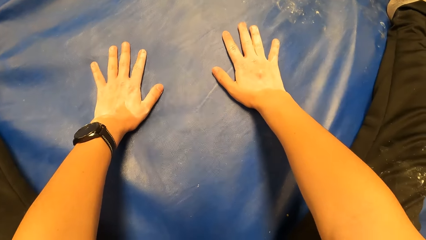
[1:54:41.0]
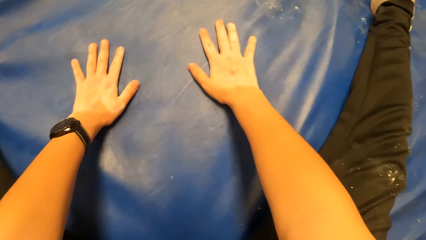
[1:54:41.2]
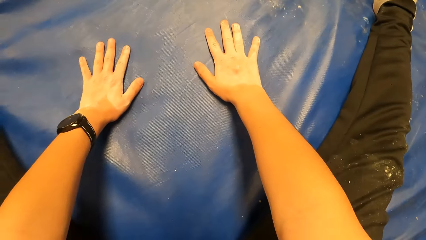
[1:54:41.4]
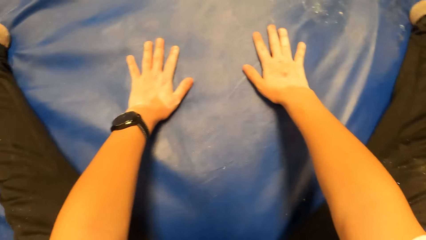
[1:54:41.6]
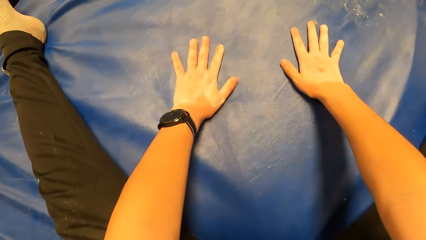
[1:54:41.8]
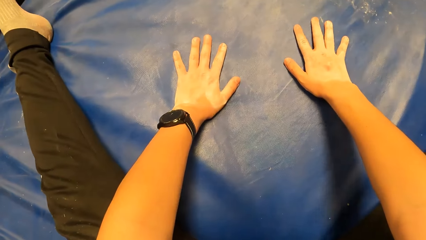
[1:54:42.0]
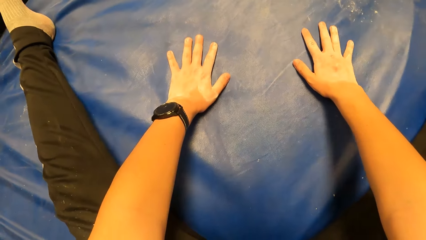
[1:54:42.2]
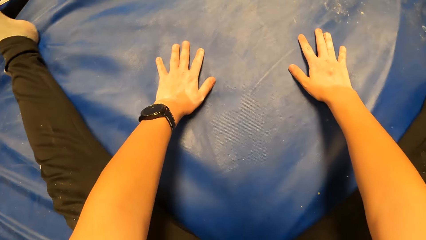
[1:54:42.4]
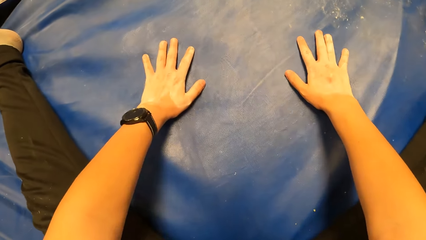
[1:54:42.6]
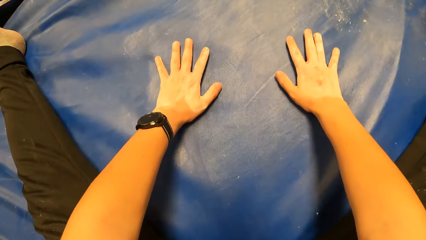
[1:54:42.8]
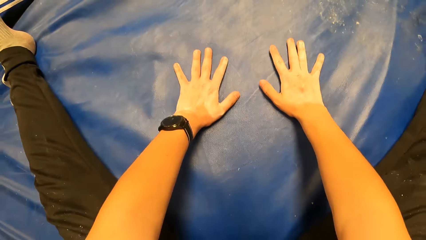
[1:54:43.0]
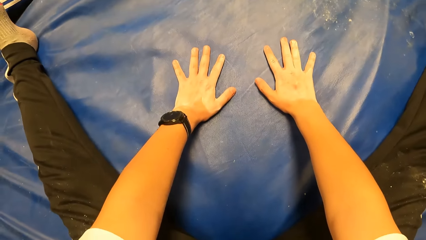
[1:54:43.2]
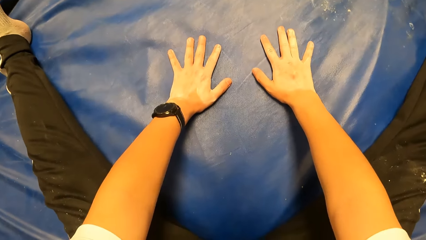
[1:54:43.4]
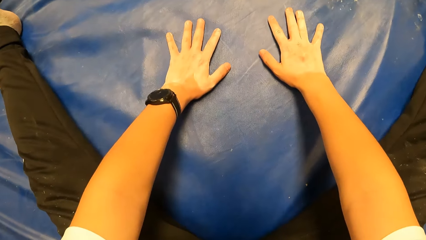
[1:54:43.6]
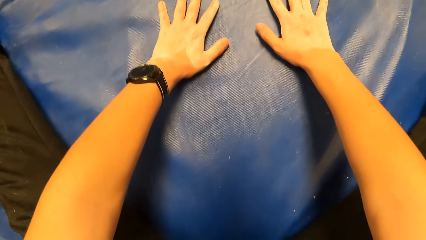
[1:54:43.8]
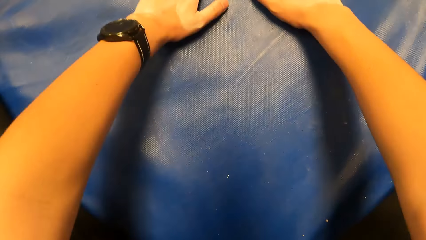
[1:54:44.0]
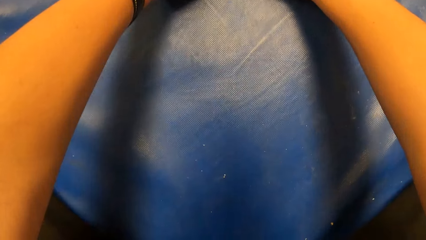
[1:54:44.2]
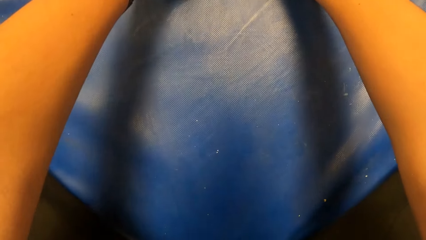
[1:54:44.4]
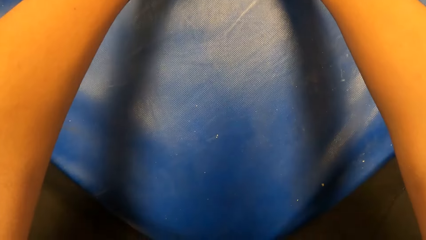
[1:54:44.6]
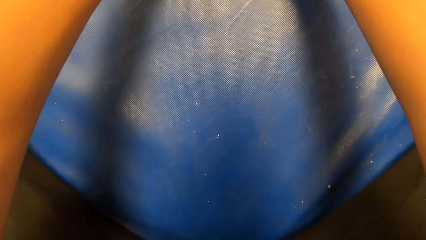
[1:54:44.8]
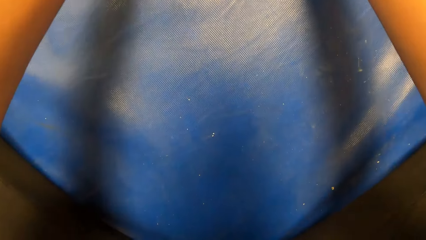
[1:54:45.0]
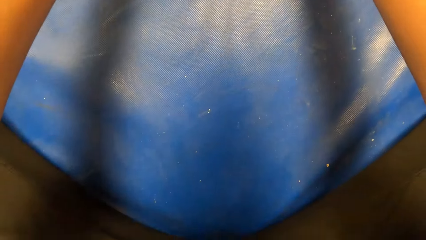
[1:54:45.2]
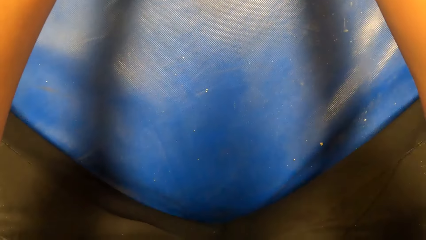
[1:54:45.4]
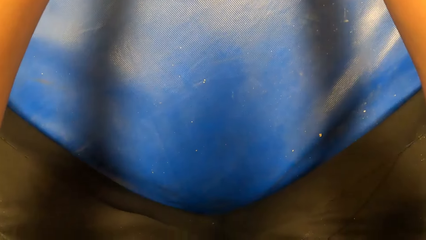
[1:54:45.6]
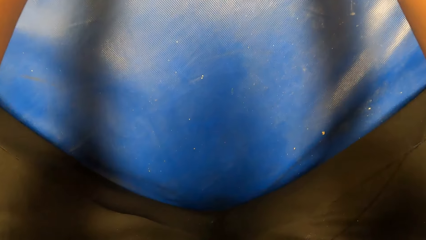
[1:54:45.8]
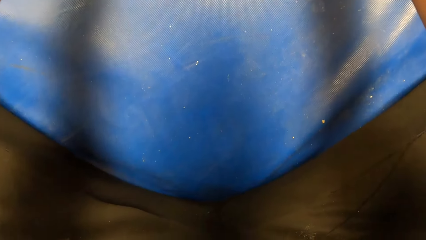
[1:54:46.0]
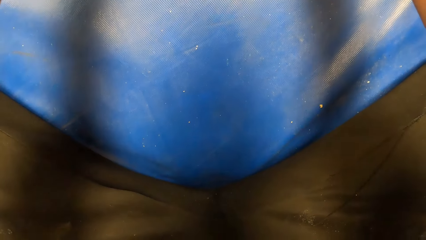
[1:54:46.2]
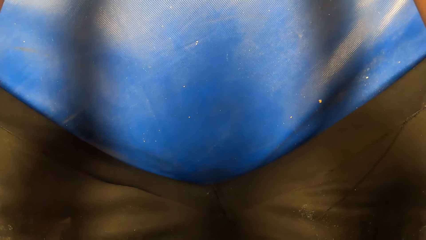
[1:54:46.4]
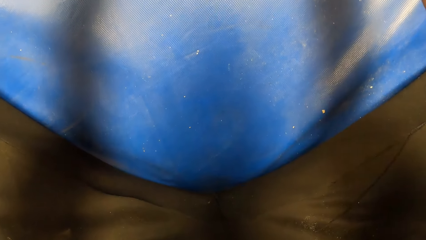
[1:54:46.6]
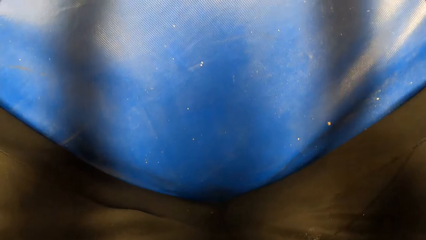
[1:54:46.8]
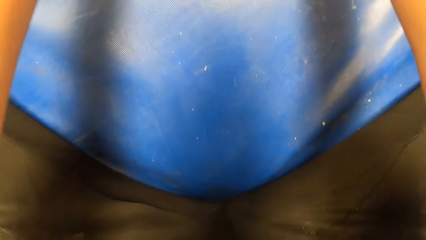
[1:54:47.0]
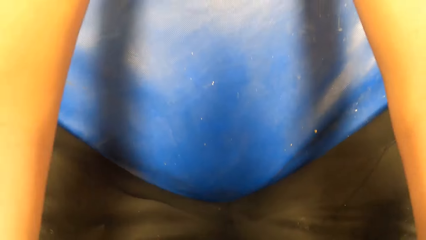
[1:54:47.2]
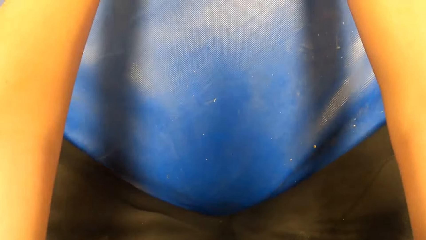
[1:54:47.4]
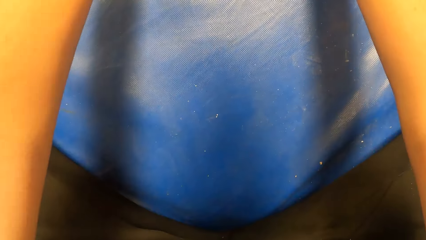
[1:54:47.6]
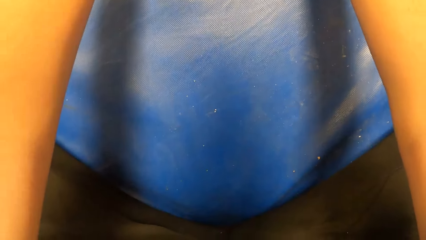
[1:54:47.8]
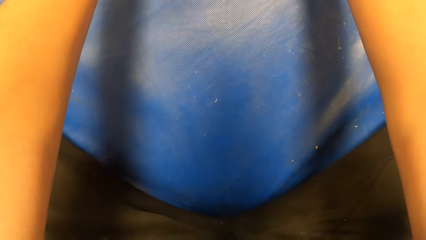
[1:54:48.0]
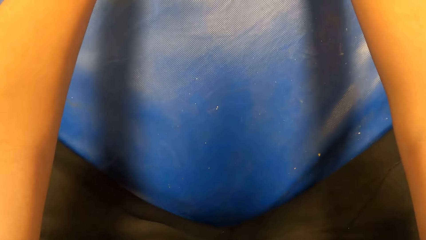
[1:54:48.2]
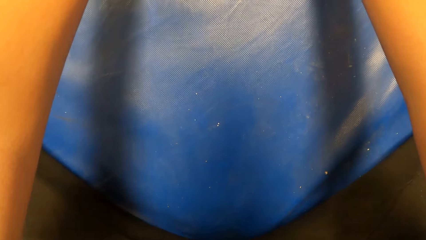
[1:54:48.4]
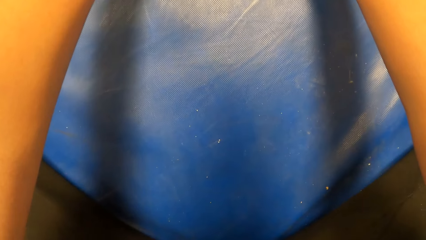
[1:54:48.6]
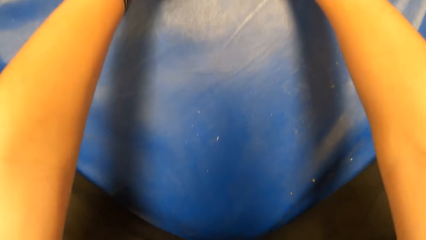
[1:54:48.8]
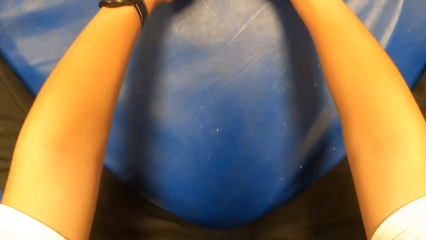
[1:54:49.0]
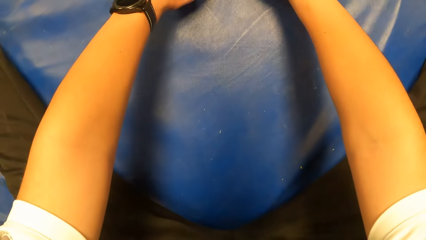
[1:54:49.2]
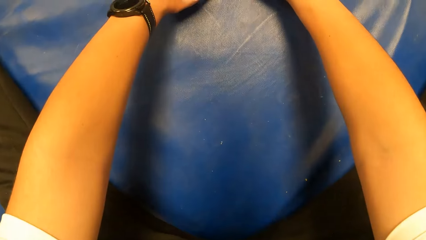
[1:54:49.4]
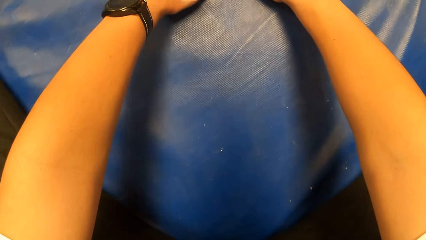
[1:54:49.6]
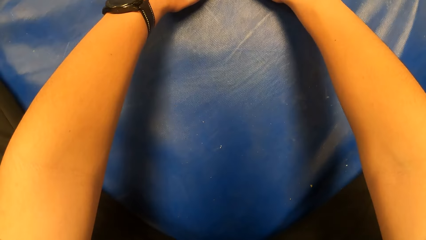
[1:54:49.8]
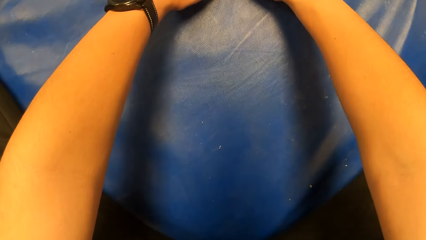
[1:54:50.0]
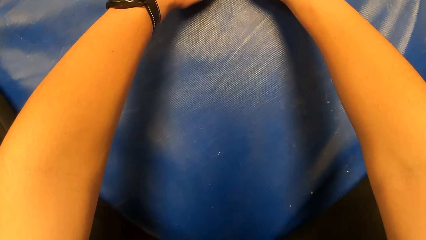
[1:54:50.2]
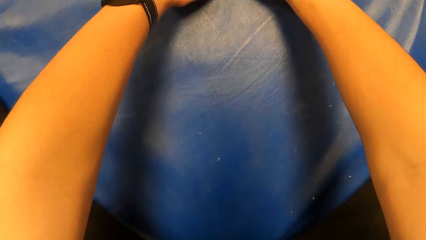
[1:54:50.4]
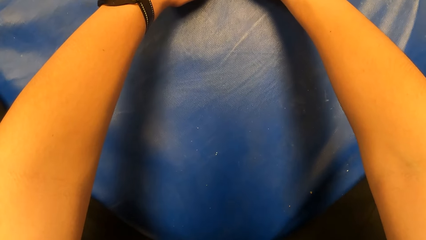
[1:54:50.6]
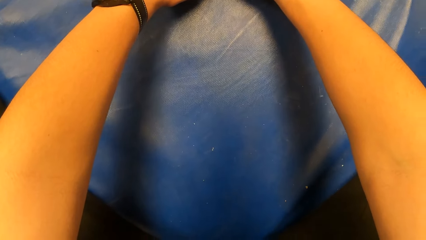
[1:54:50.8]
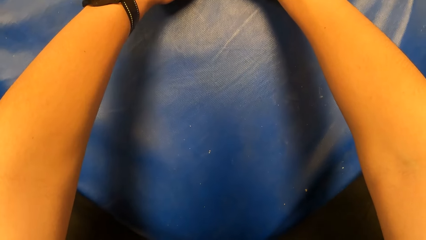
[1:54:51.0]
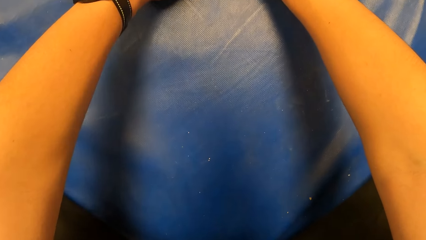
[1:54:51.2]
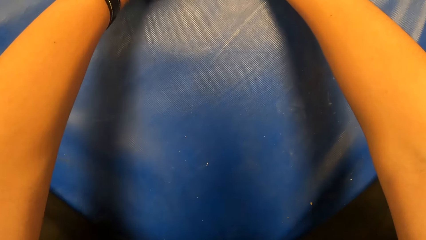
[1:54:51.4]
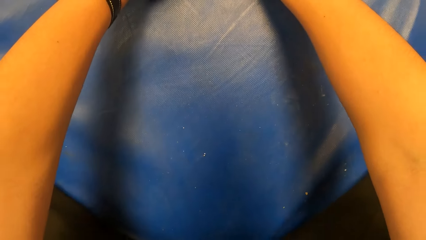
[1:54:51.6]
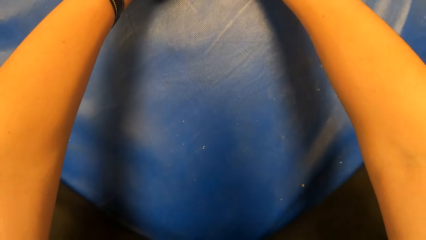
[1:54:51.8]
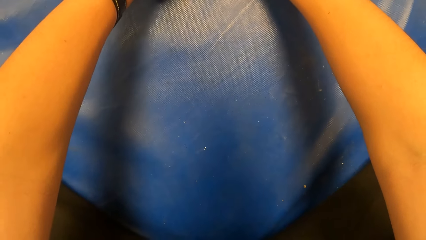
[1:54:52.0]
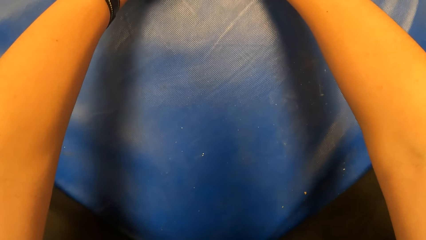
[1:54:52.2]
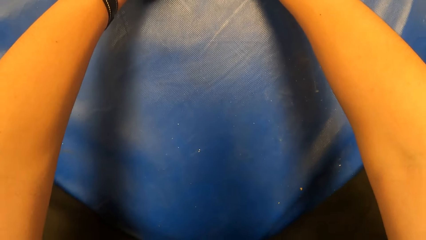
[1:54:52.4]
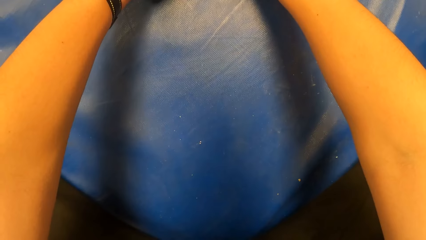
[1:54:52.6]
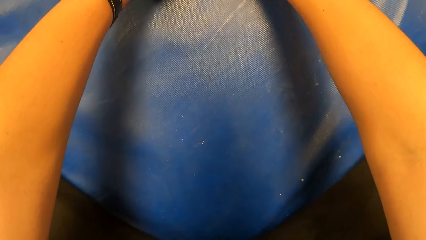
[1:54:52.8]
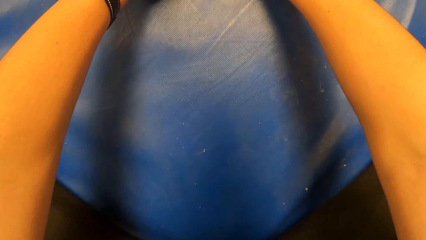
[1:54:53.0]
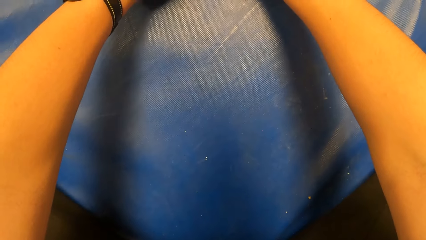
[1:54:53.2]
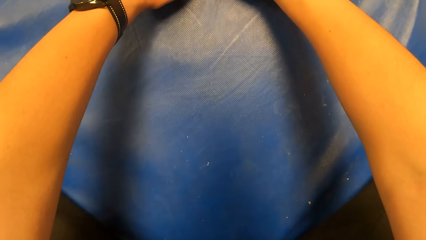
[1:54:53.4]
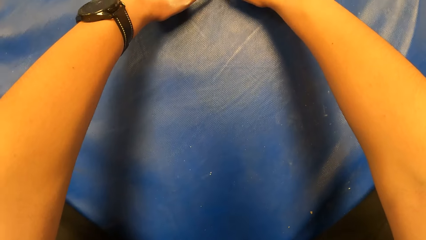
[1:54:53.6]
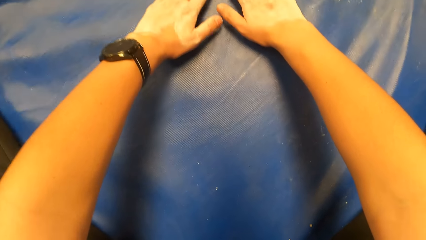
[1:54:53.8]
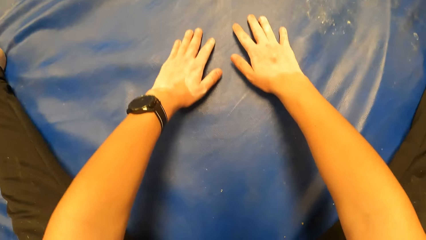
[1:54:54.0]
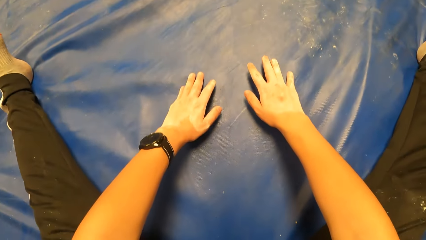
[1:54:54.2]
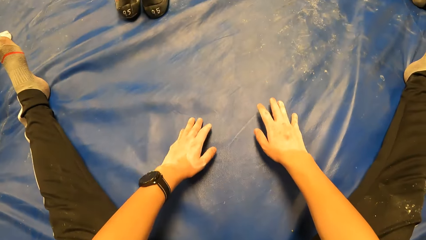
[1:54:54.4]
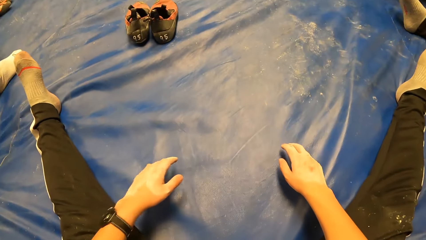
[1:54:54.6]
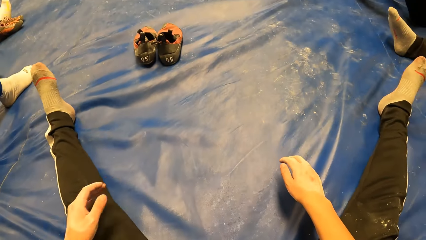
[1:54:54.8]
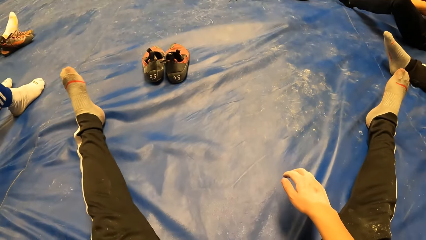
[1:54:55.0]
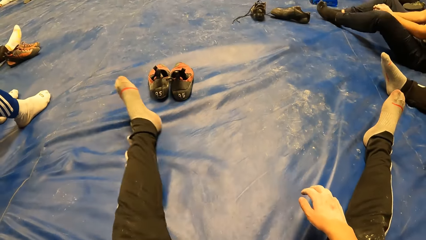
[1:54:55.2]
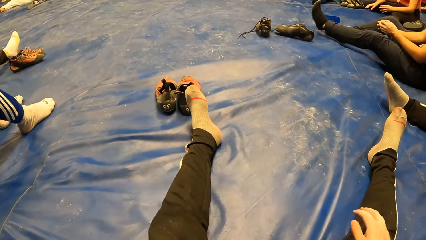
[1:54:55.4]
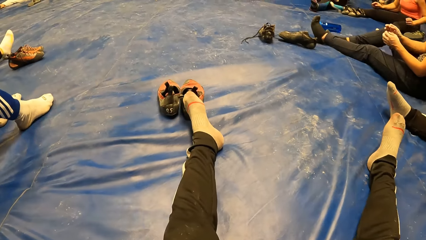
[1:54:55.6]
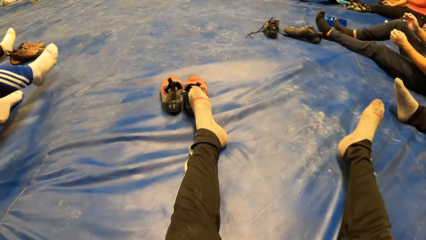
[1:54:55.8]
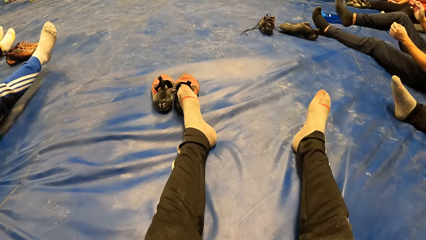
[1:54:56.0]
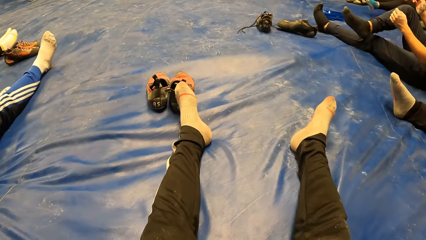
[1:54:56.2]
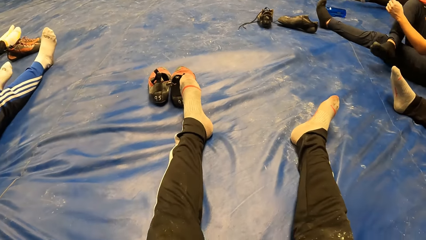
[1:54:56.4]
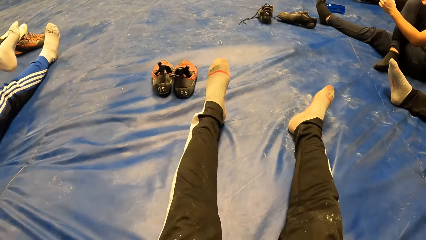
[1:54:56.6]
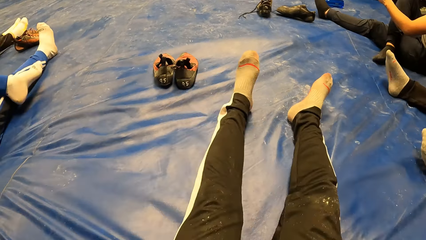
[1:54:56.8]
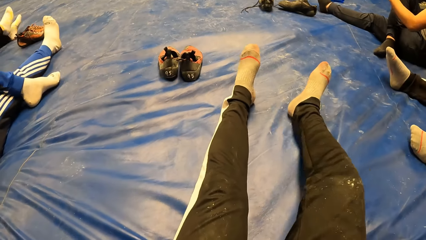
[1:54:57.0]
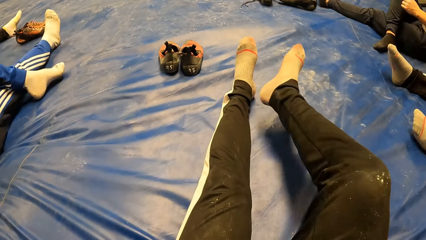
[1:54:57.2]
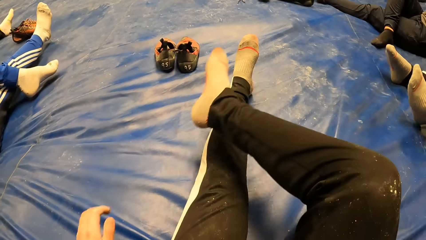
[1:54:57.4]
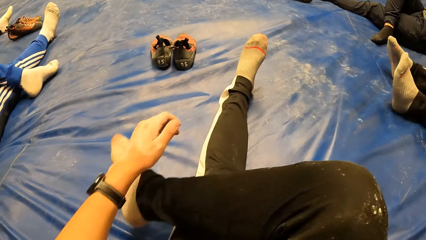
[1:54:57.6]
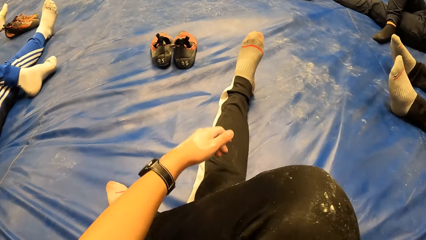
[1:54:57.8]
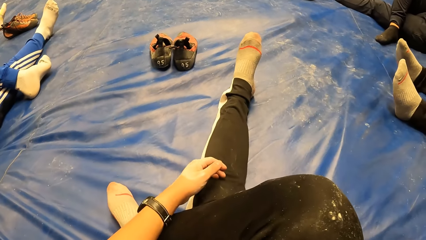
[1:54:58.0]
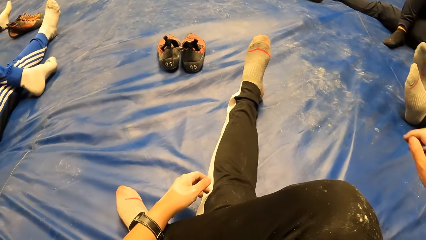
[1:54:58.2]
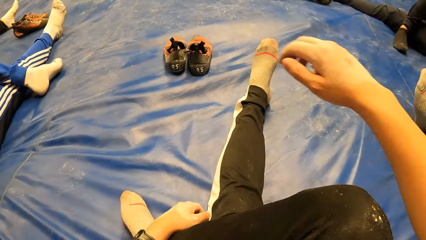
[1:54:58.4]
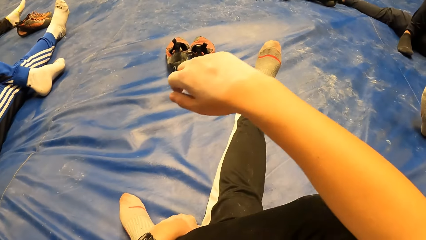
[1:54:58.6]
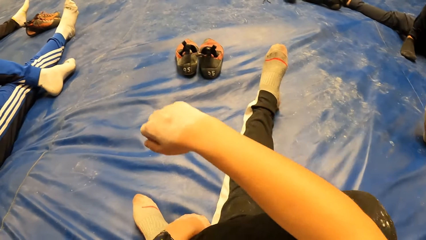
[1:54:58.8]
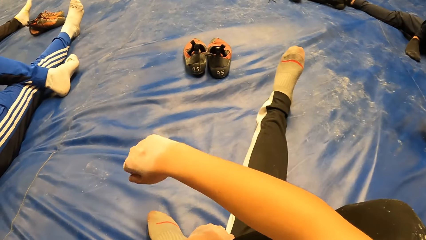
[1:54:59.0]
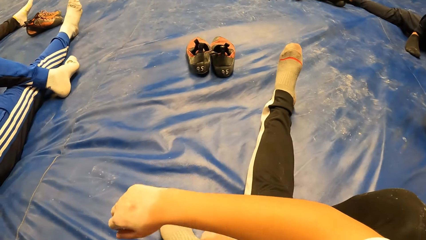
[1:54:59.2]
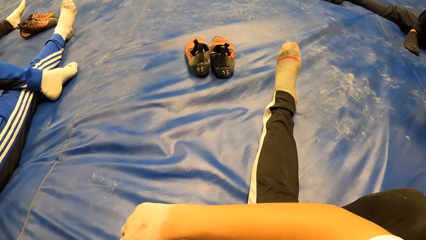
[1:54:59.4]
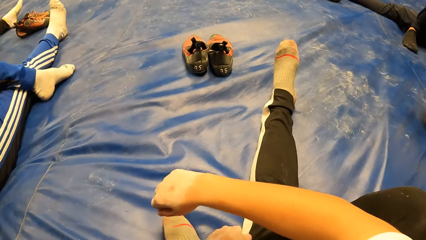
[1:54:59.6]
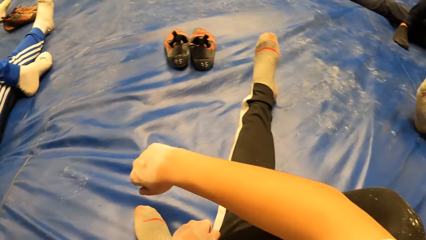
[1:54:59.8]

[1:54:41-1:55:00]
The camera wearer looks around. He moves his hands on the mattress. He looks around. He moves his hands. A man puts a leg on the mattress. The camera wearer moves his legs. The man stretches his legs. The camera wearer places his right leg over his left leg. He grabs his right leg with his left hand. He moves his hands. He places his right hand on his right leg.
